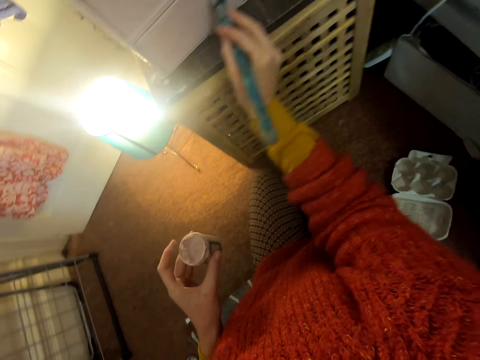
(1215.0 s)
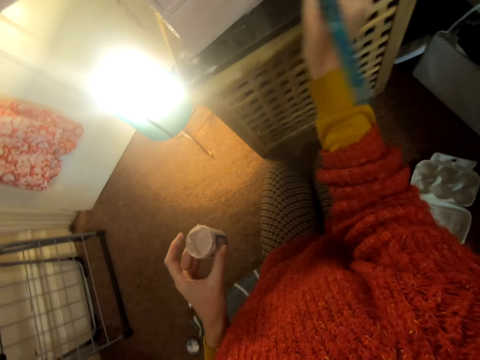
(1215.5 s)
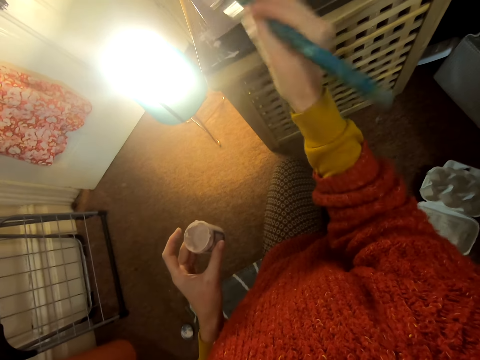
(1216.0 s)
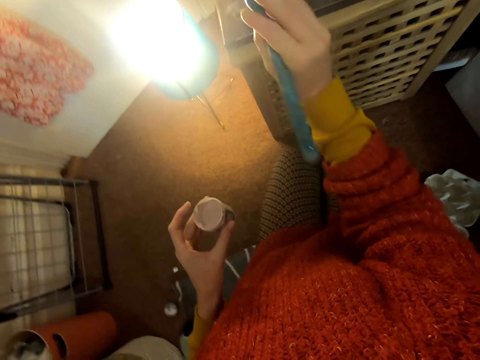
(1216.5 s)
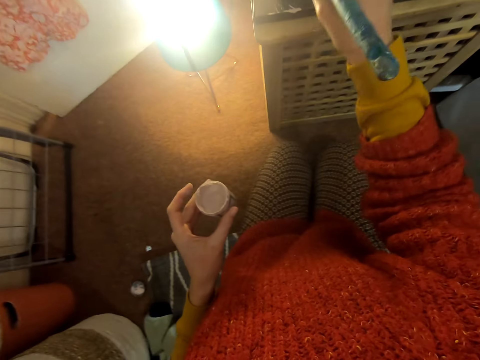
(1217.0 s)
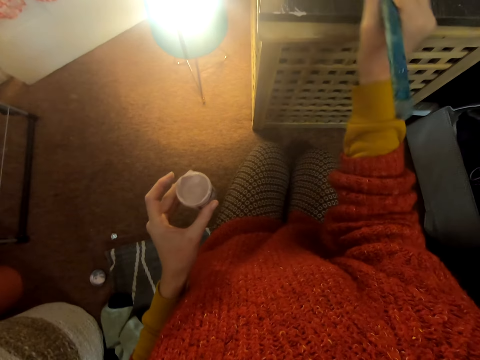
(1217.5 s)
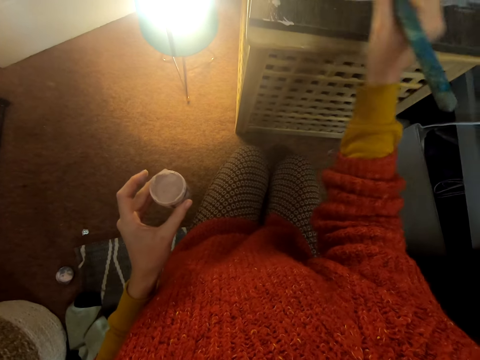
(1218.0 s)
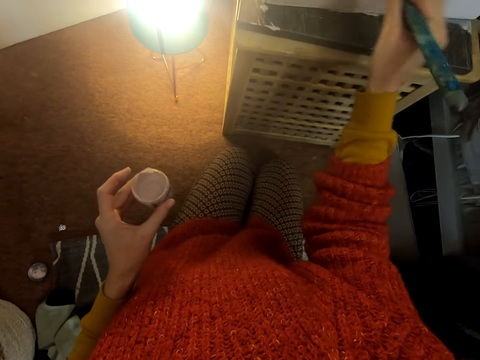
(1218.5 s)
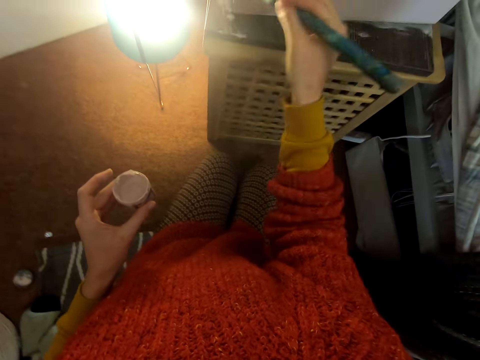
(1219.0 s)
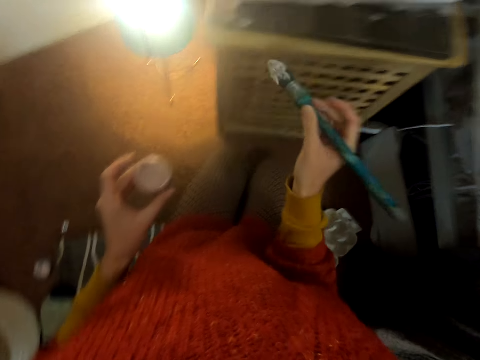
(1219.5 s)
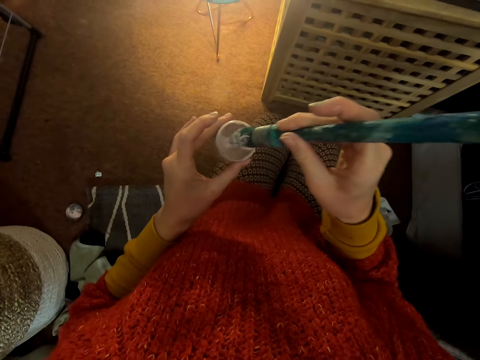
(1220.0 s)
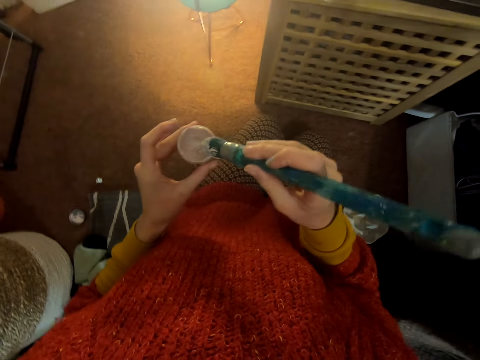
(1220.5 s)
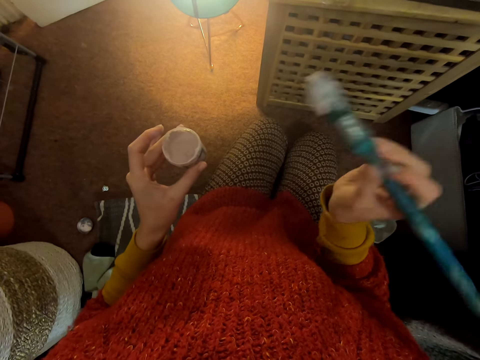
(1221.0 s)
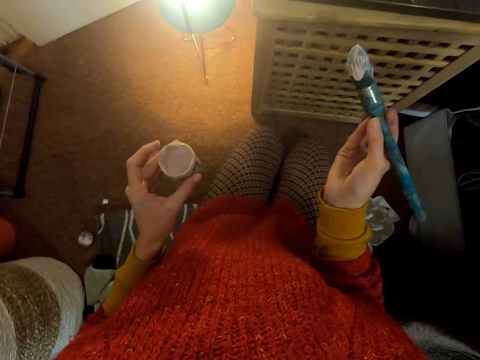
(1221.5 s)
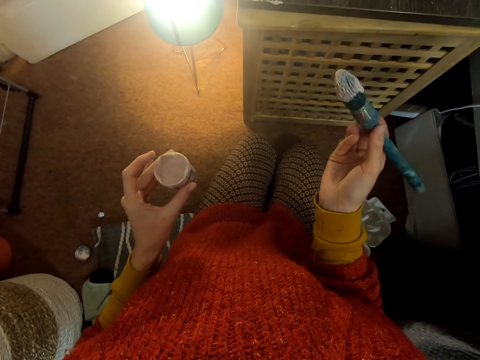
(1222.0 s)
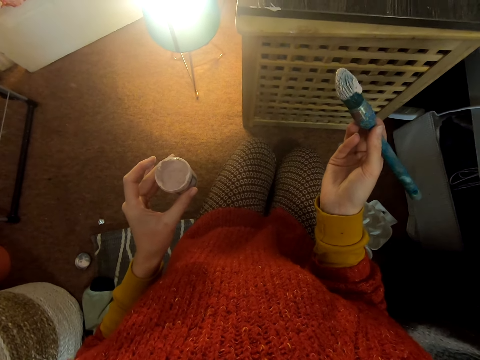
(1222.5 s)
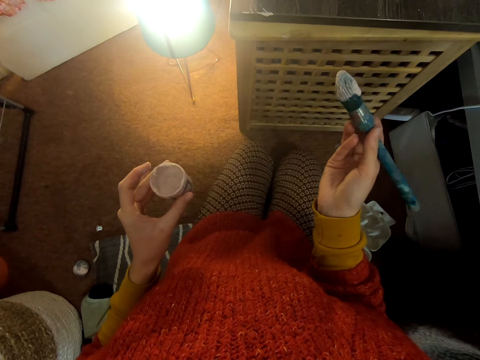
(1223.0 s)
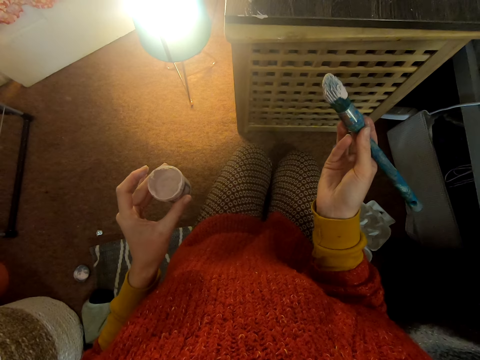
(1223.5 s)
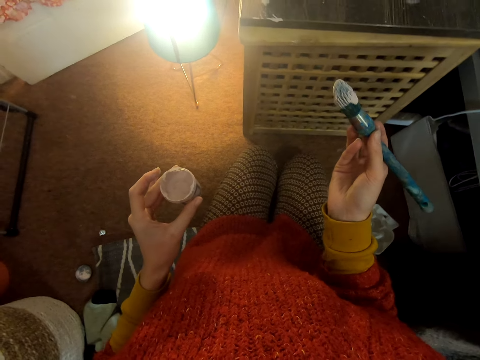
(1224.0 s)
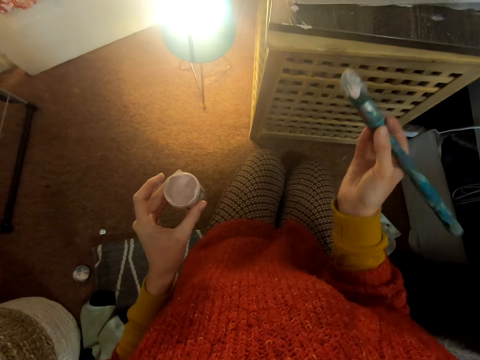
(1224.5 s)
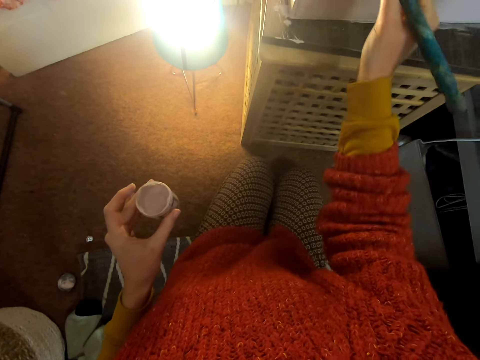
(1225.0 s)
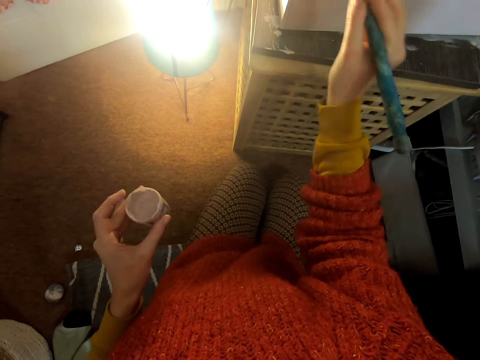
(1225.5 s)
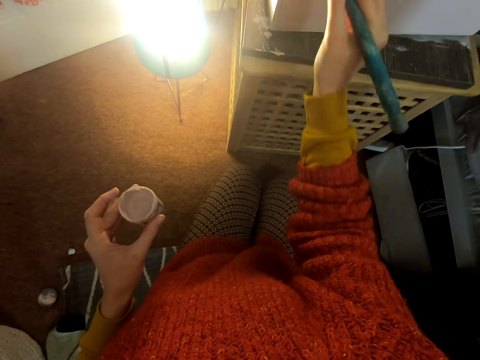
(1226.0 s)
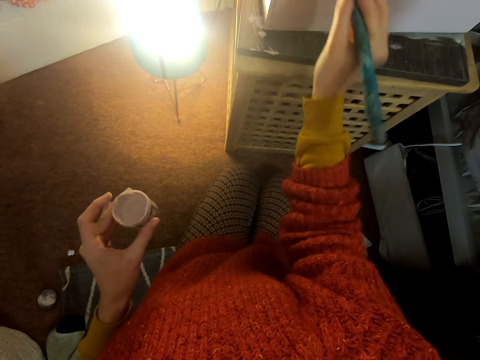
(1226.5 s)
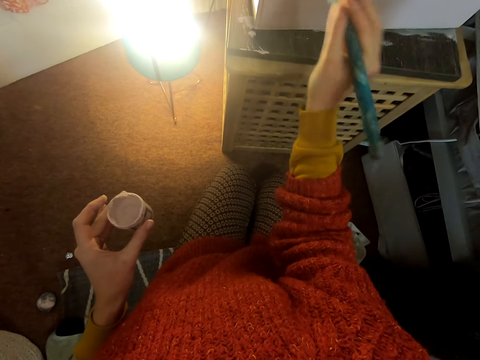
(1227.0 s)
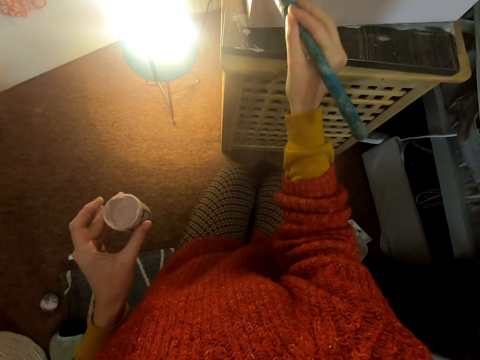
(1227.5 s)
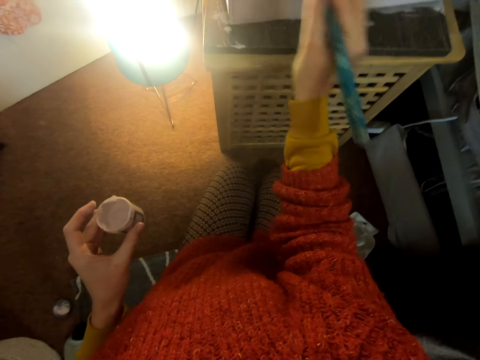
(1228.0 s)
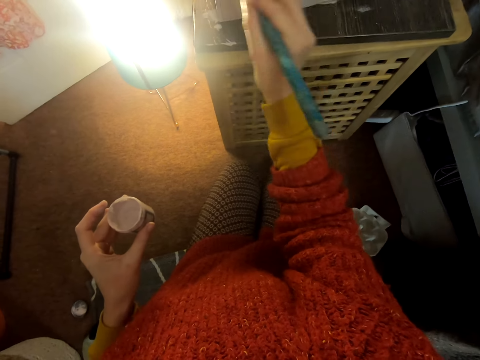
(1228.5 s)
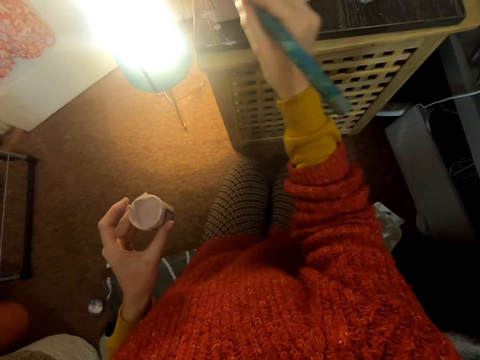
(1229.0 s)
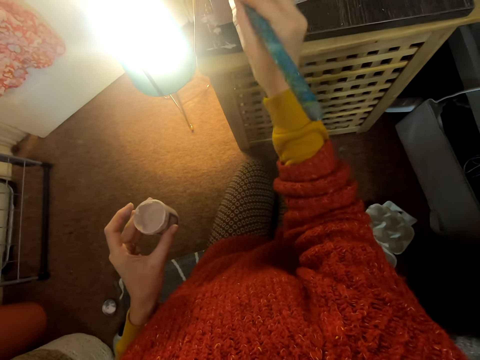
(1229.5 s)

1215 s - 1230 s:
The camera wearer pulls back the brush. They dip the paintbrush in the paint. They lift the brush. They stare at the paintbrush. They lift the brush. They paint a chest of drawers.

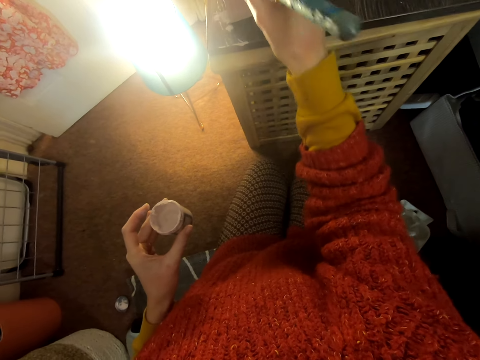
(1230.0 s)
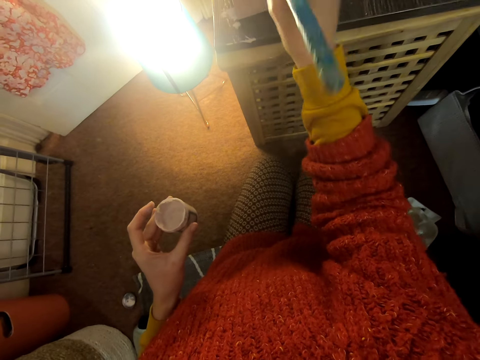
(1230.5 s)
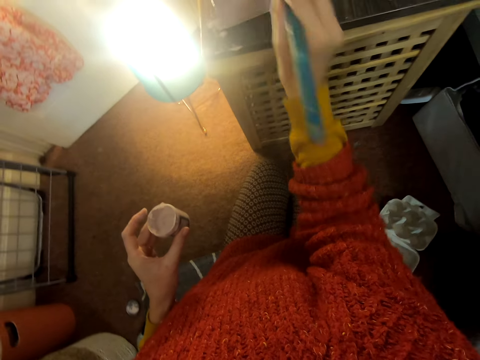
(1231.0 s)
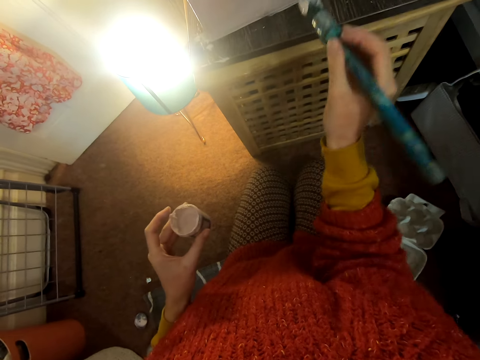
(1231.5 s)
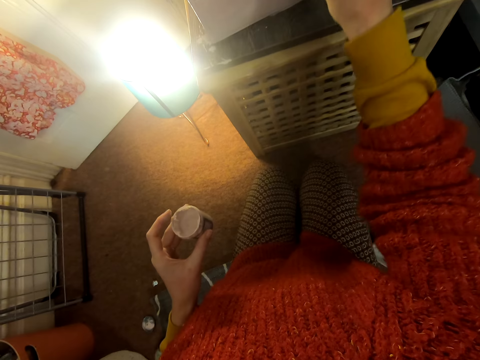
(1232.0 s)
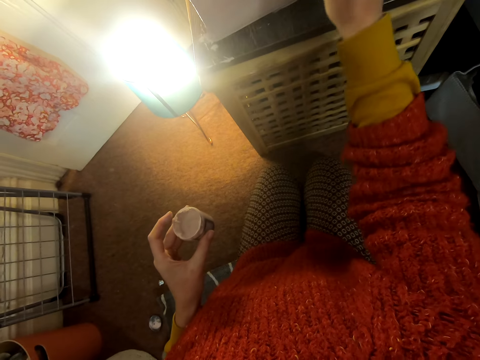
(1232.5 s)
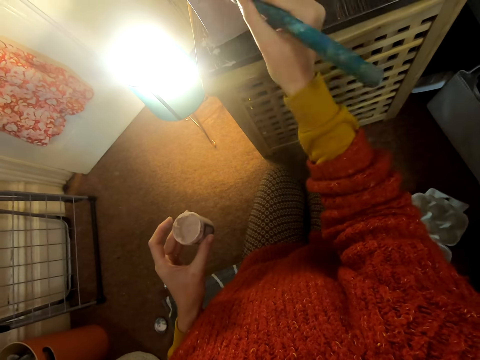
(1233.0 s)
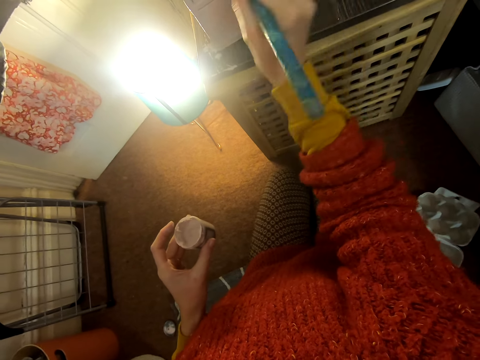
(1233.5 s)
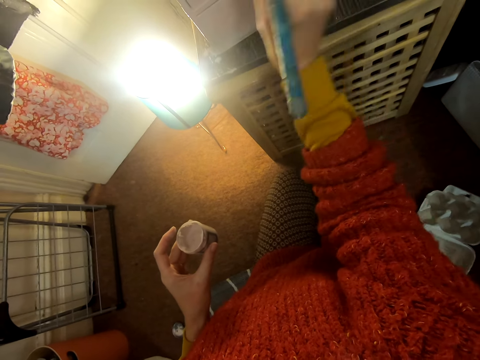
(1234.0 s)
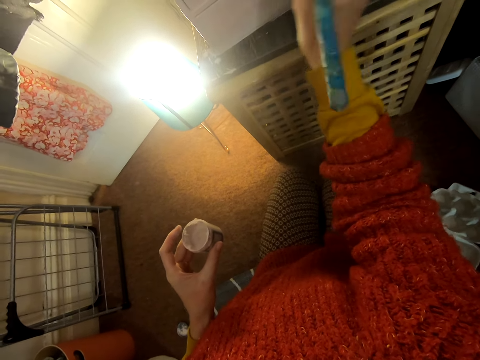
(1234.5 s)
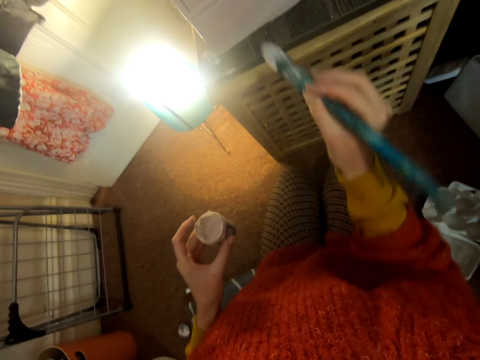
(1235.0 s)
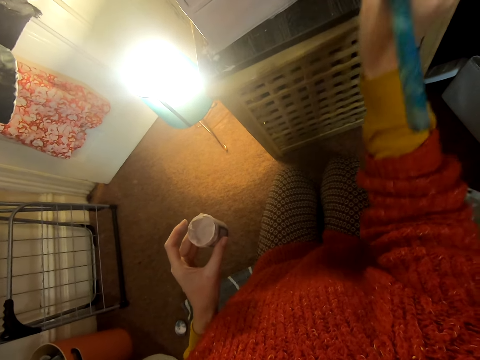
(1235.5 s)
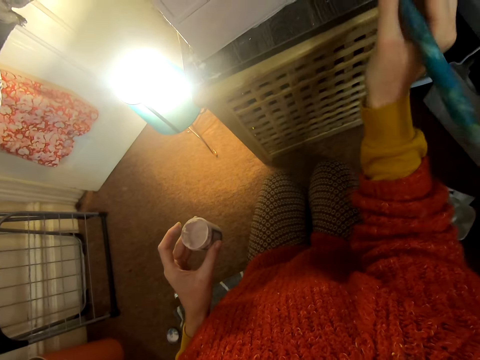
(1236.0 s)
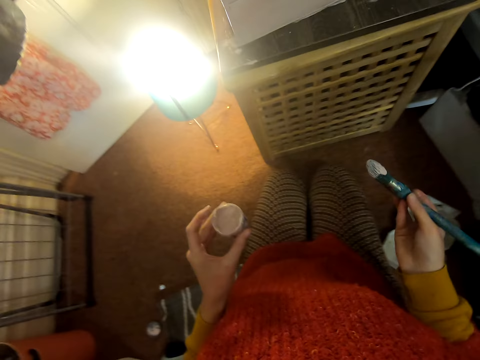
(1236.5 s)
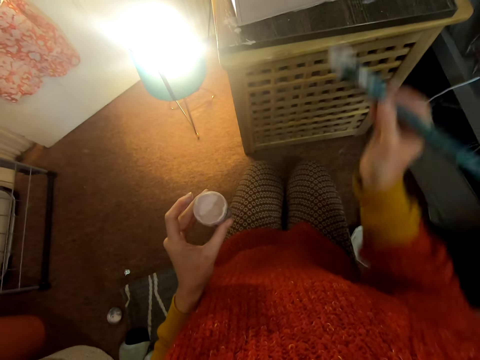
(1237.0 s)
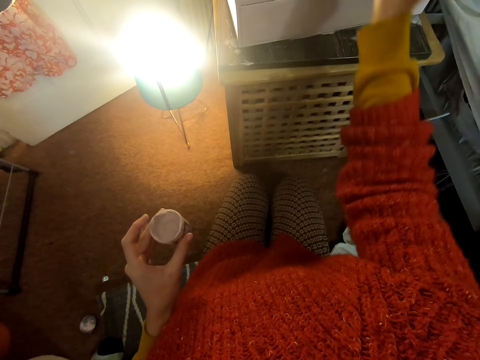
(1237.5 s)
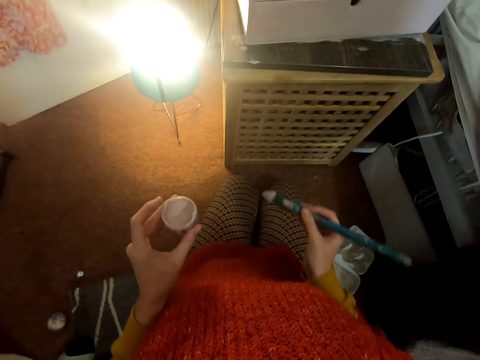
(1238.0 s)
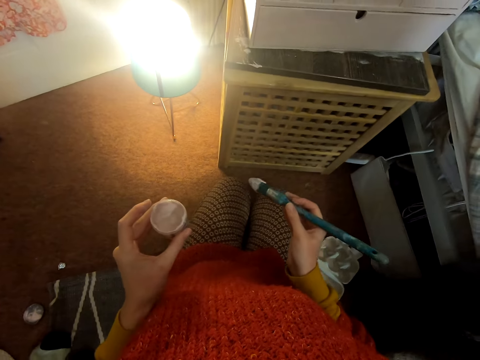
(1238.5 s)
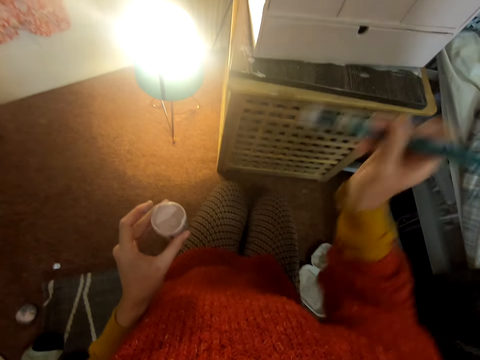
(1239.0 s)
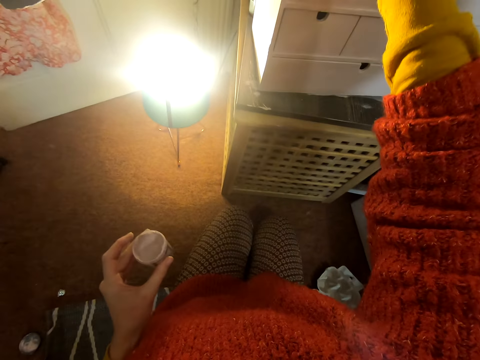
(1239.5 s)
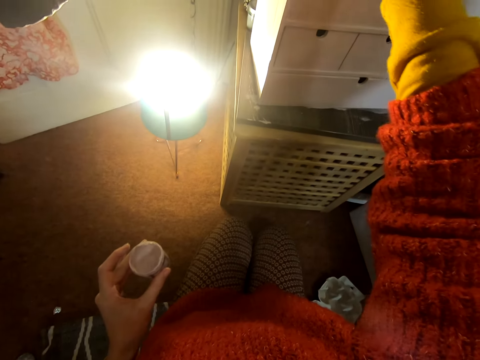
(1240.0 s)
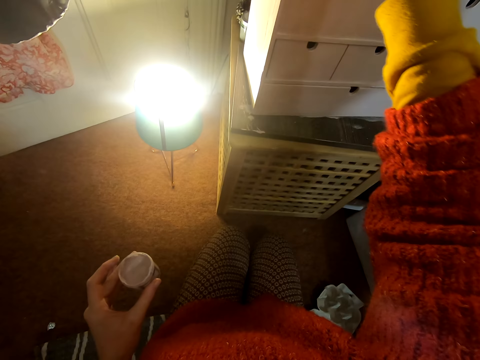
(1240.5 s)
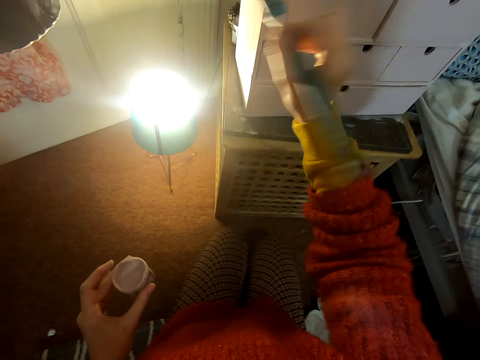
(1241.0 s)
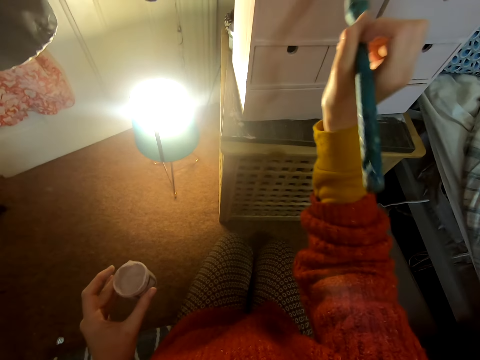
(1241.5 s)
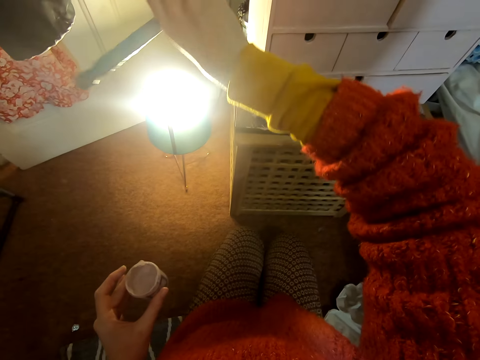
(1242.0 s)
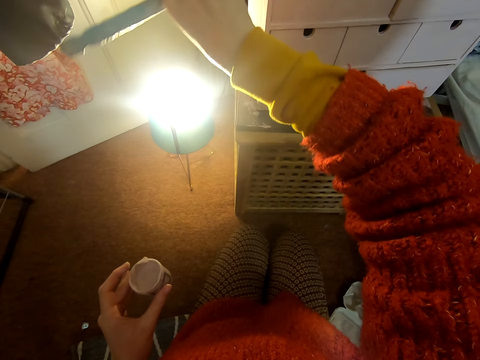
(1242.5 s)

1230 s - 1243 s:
The camera wearer moves the brush. They lift the brush. They paint a chest of drawers. They pull back the brush. They look at the chest of drawers. They lift the brush. They paint the chest of drawers.
